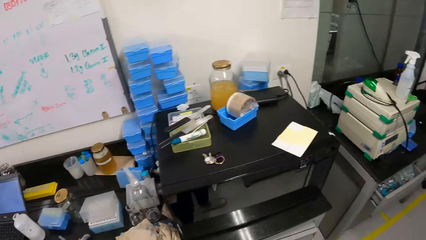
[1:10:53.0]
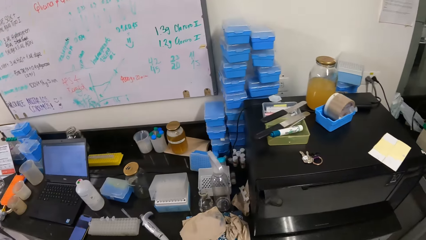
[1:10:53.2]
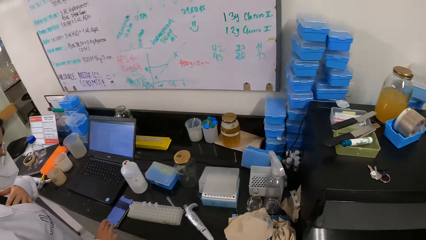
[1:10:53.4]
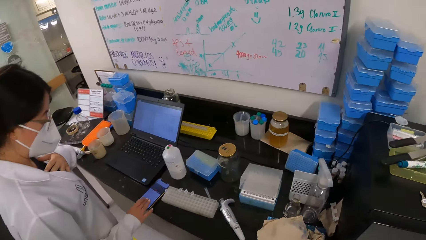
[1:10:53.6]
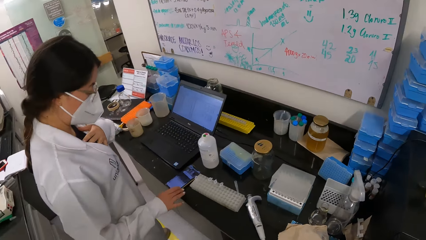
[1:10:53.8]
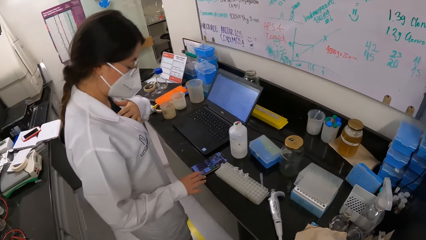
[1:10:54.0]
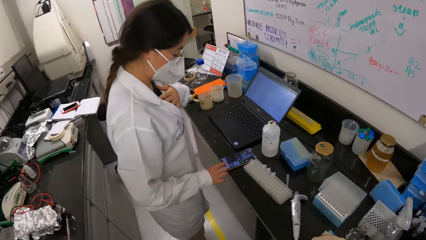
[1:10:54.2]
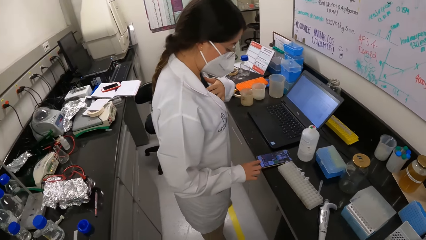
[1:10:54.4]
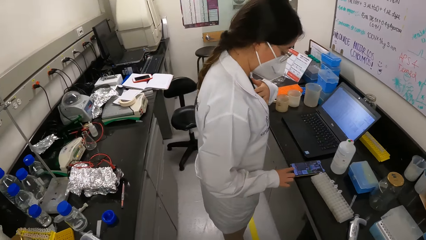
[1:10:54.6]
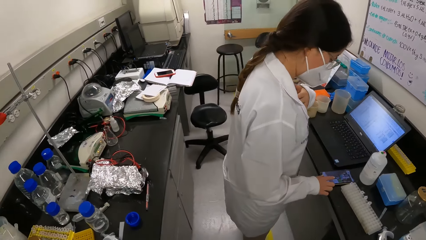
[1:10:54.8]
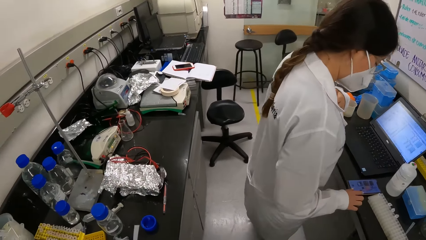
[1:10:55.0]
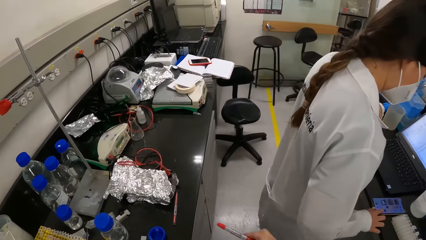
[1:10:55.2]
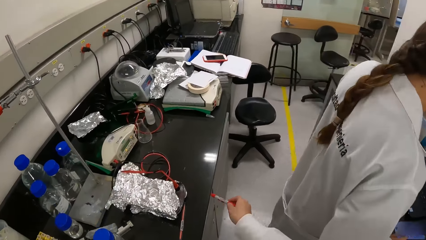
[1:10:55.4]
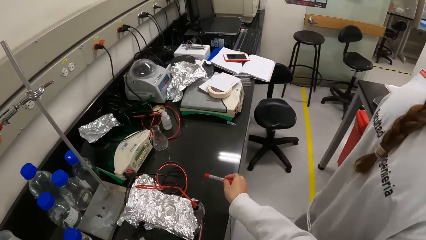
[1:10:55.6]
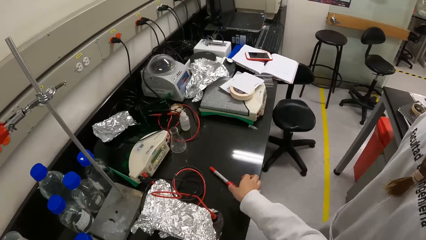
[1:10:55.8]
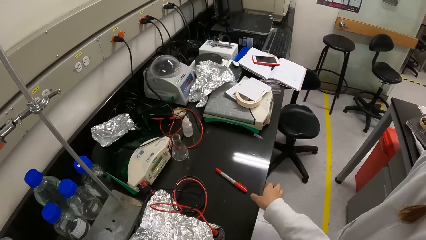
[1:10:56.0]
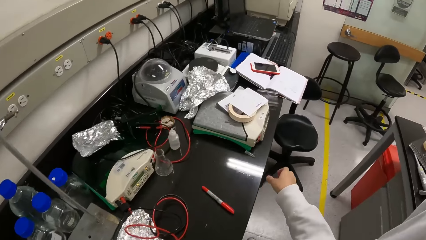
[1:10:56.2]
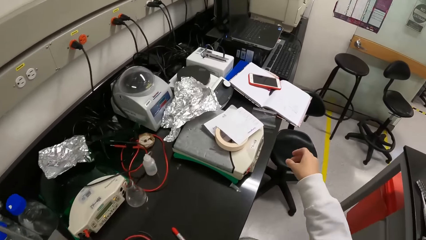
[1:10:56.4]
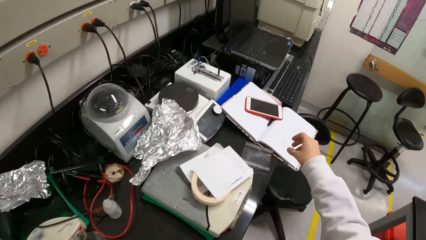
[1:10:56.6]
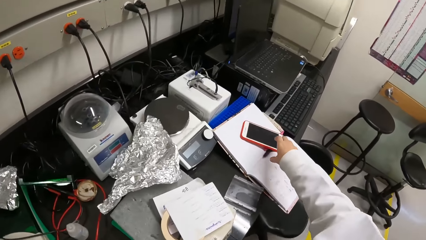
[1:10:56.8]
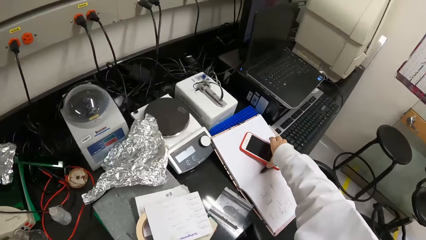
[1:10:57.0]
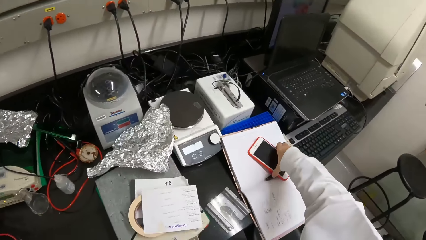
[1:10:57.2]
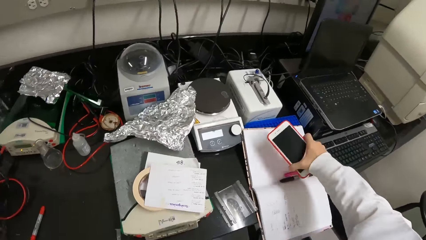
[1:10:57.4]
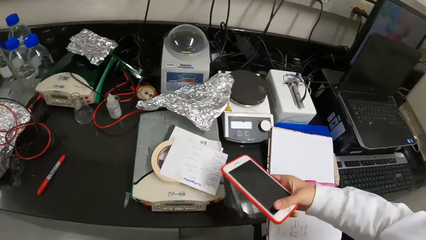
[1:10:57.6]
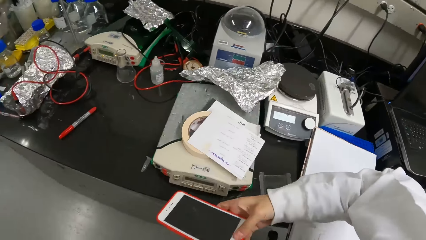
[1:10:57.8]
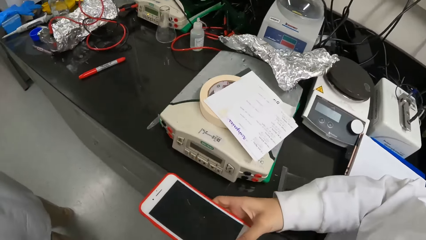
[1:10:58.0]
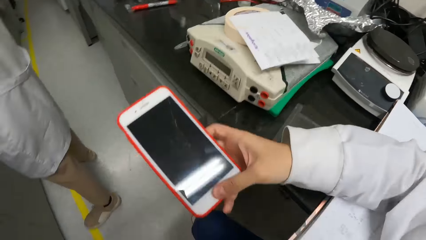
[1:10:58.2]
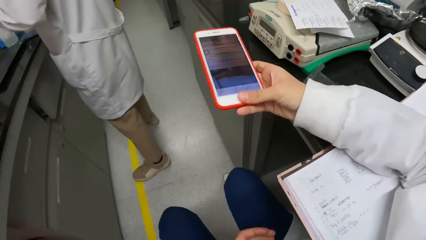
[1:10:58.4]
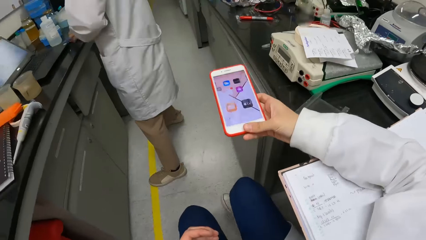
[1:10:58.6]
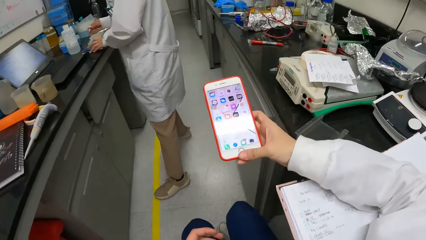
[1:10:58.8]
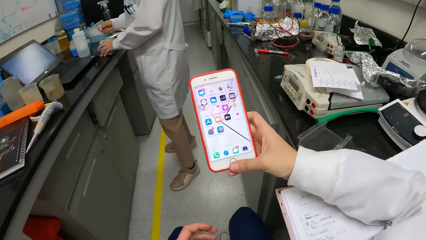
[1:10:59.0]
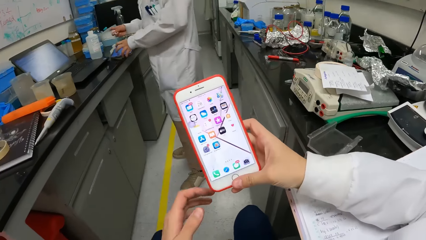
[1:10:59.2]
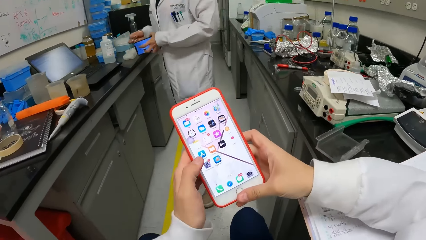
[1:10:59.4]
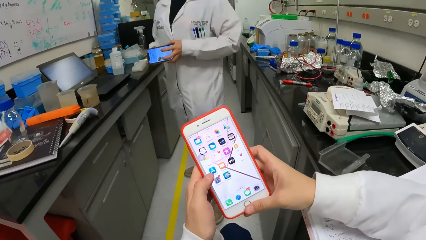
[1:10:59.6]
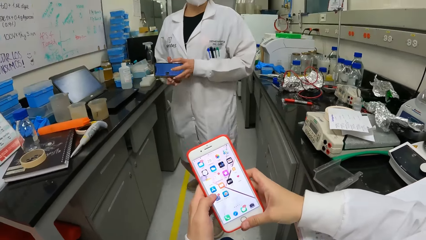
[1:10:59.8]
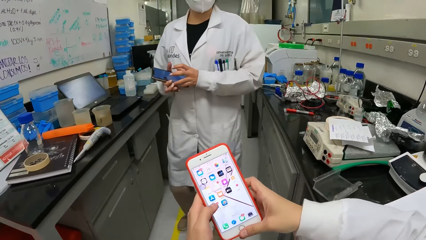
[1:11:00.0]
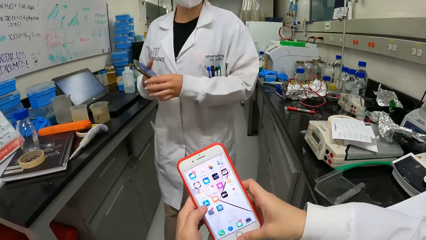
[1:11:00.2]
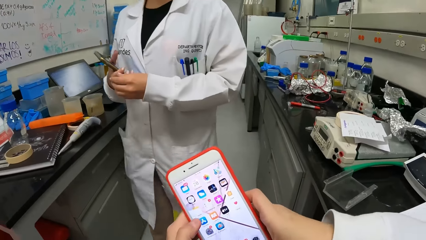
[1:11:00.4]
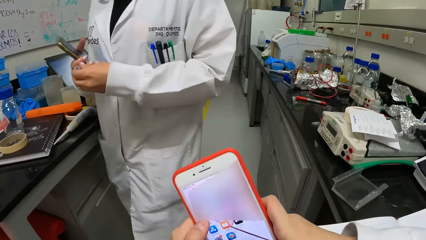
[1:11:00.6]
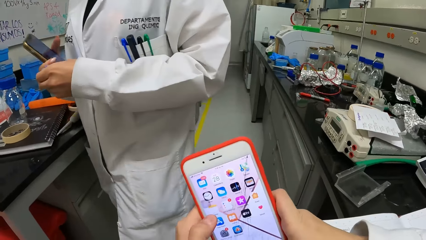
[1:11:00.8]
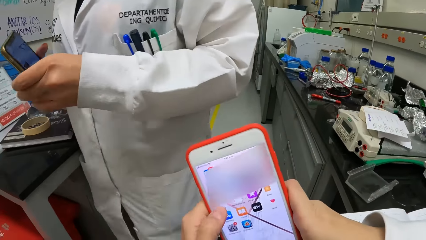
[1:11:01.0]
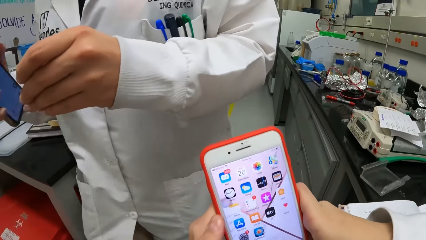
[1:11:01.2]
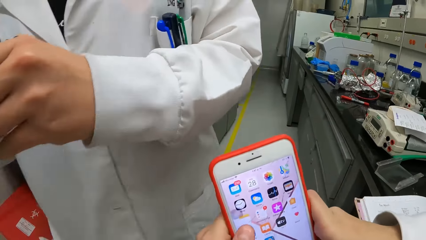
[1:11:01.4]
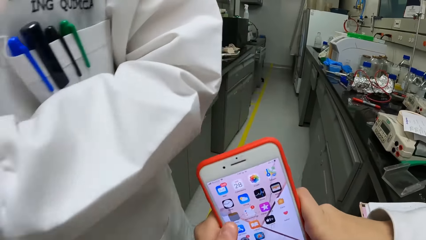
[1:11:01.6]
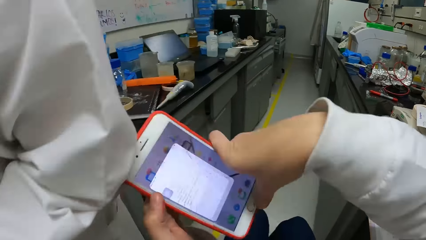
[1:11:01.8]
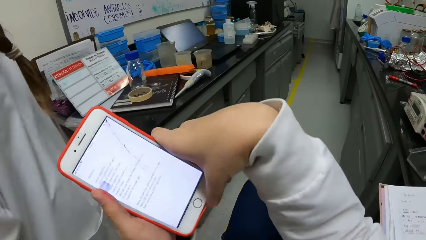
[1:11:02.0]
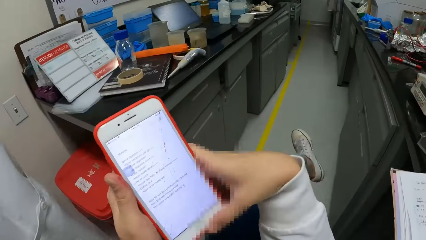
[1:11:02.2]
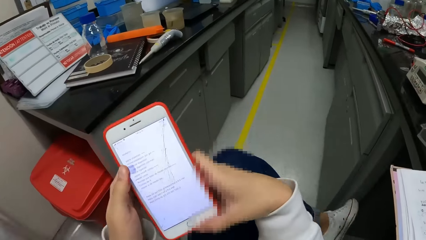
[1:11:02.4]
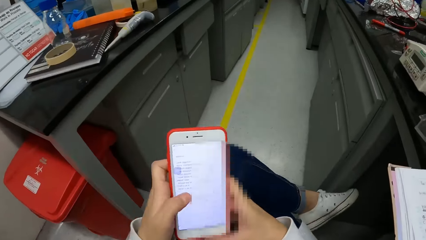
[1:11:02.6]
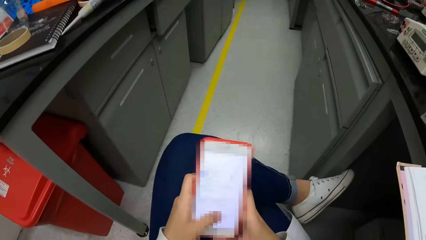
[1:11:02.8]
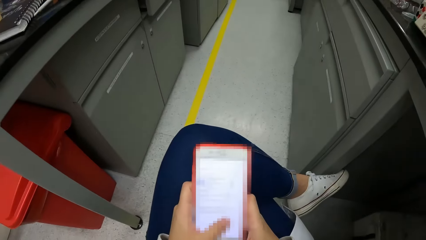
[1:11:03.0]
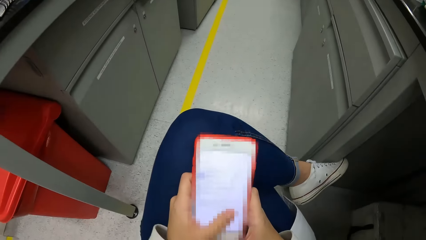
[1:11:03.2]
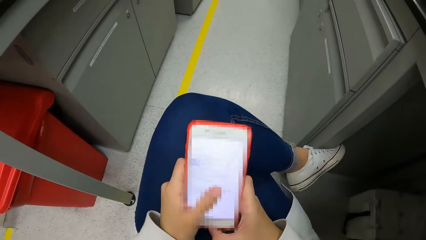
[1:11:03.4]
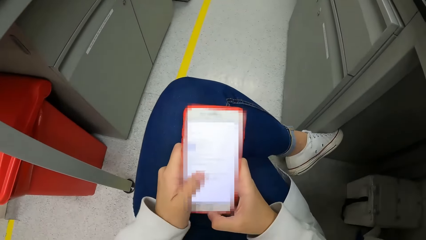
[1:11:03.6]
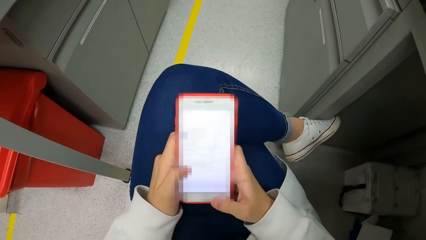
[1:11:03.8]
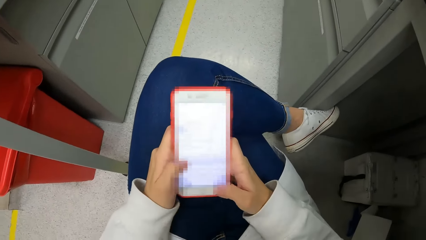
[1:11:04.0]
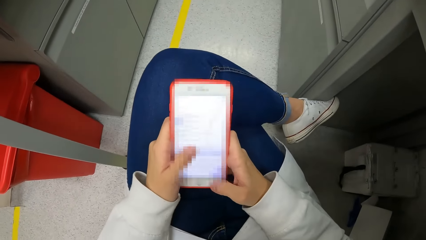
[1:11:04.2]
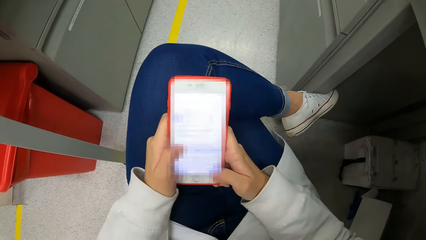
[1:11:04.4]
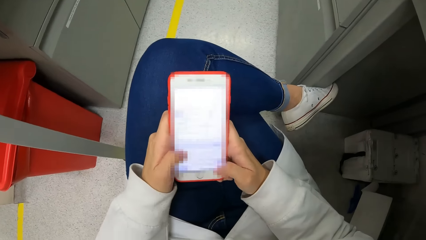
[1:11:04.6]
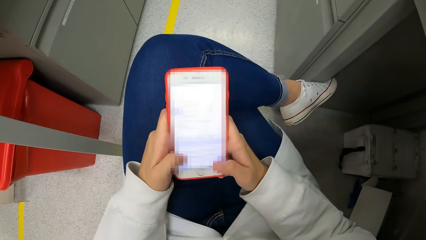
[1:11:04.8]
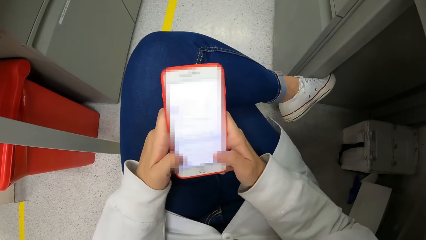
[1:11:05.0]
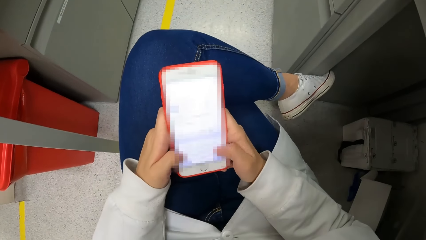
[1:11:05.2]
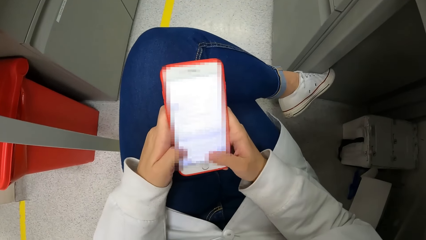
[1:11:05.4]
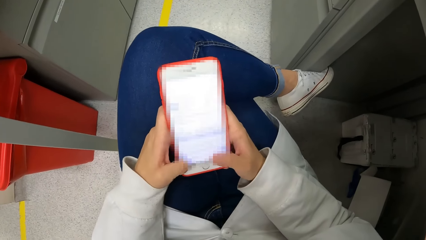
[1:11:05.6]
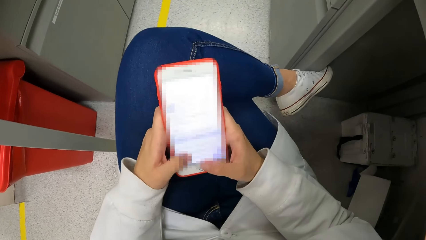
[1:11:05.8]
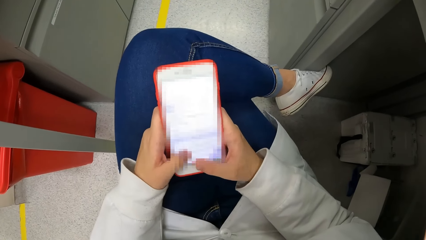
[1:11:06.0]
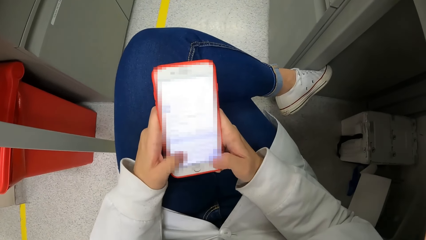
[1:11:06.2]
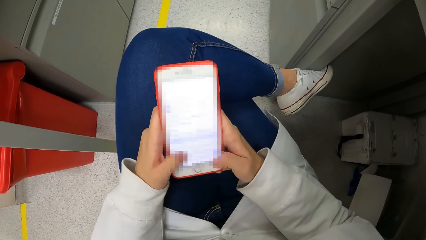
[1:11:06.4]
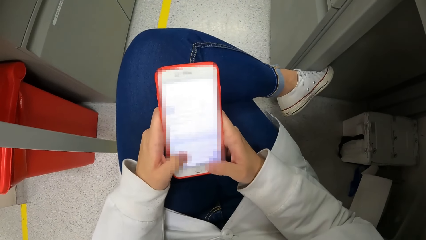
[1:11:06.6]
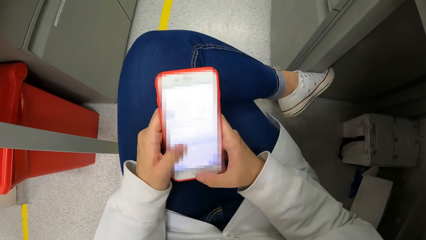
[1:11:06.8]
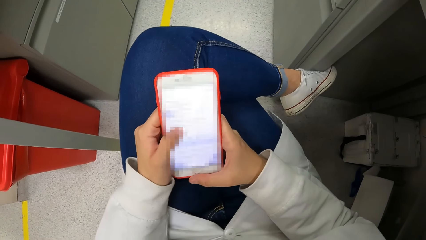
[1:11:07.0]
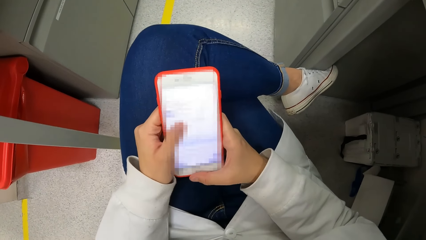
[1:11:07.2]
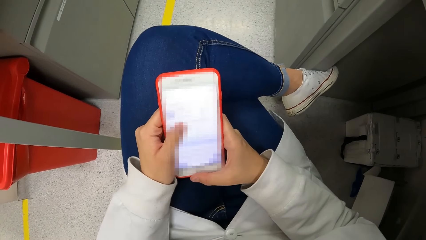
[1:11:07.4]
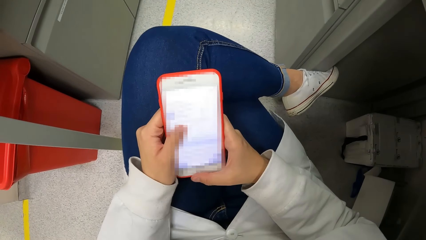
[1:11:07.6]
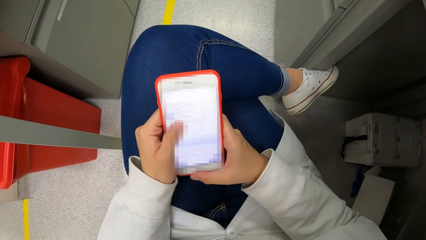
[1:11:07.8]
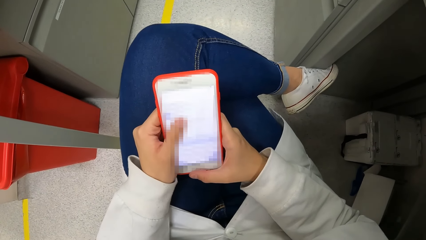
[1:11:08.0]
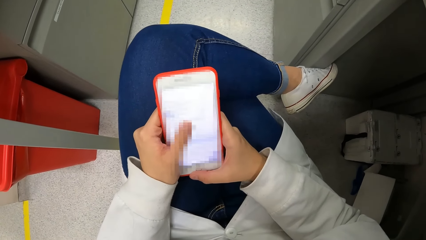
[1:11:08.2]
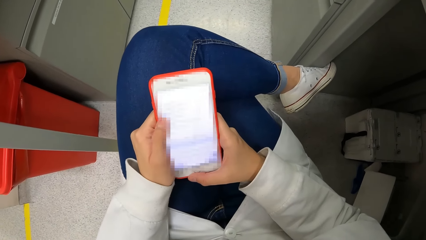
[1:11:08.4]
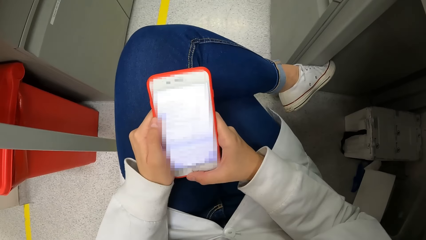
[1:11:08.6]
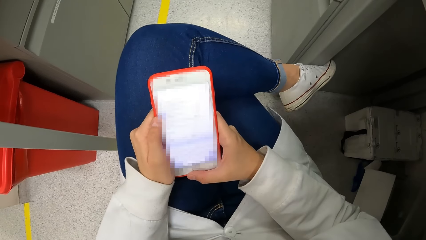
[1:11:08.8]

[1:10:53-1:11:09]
The camera wearer walks around. A lady operates a phone. The camera wearer drops the pen on the table. They walk around. They pick up the phone. They operate the phone. They sit down. The lady picks up the phone, walks around and holds the phone. The camera wearer operates the phone. They move the phone. They operate the phone.
